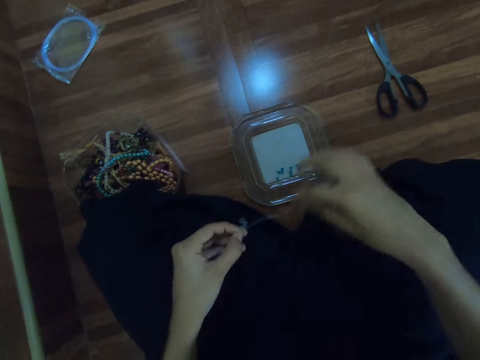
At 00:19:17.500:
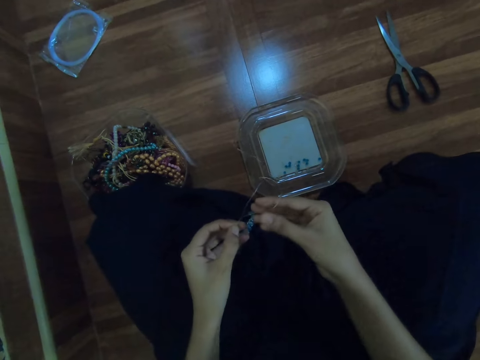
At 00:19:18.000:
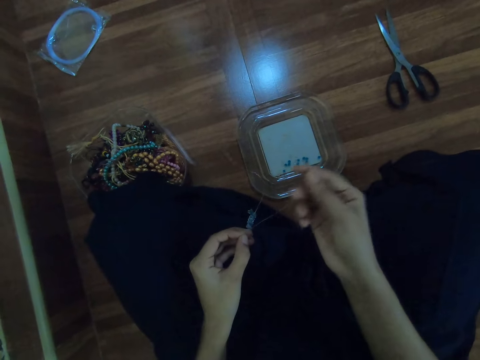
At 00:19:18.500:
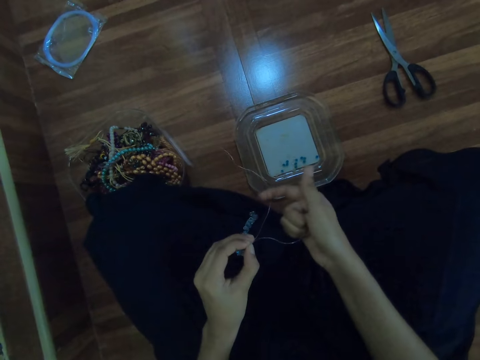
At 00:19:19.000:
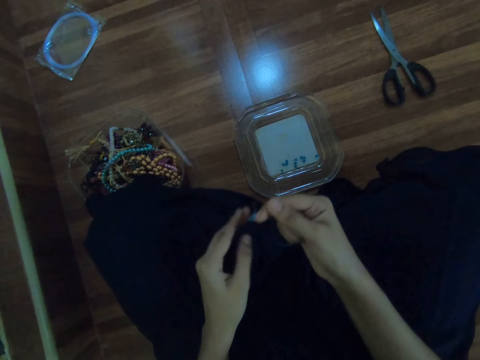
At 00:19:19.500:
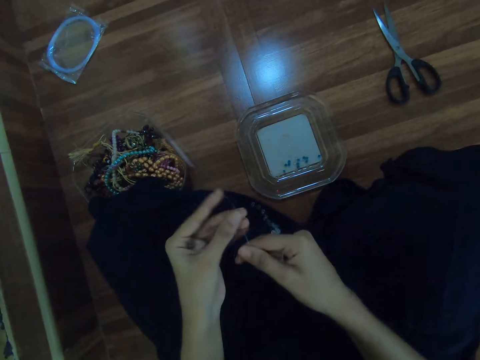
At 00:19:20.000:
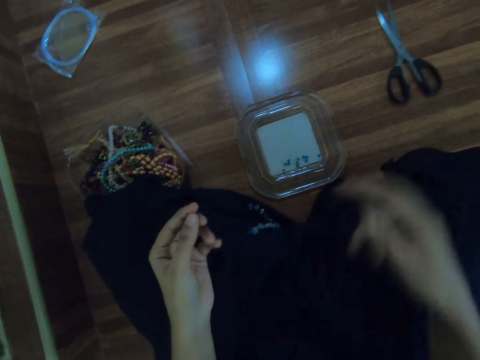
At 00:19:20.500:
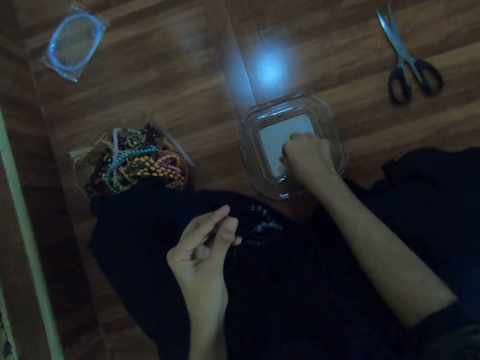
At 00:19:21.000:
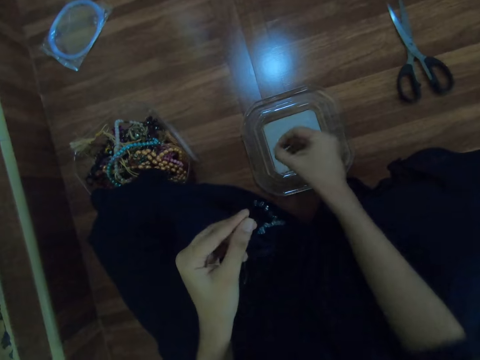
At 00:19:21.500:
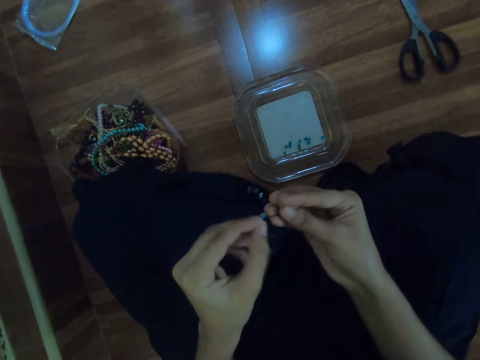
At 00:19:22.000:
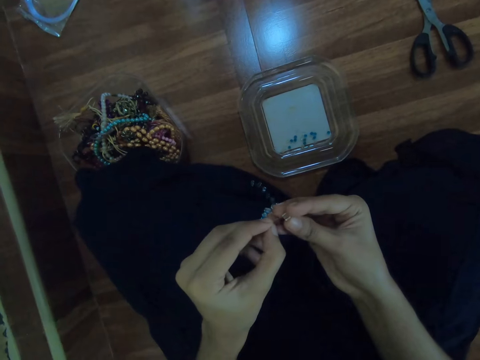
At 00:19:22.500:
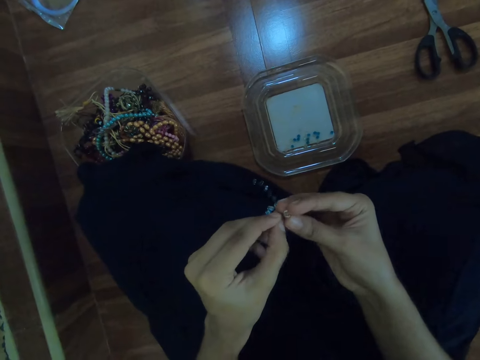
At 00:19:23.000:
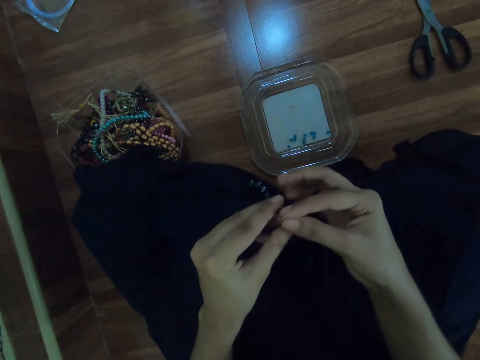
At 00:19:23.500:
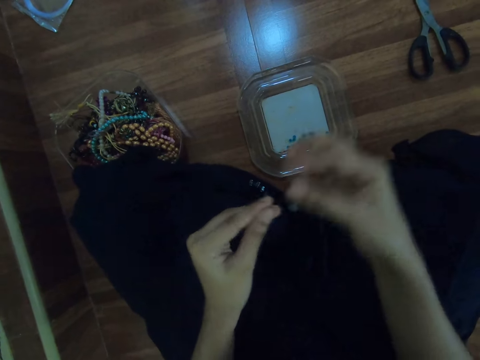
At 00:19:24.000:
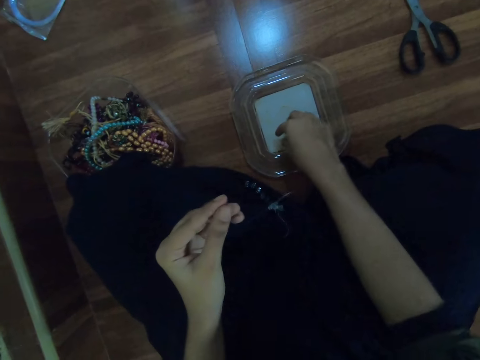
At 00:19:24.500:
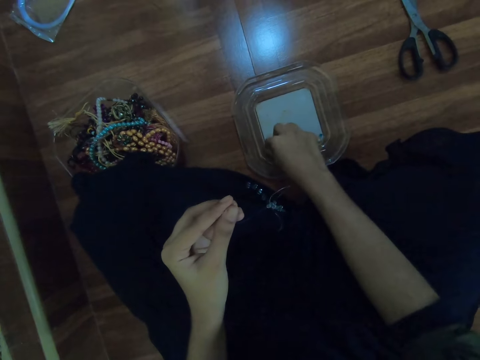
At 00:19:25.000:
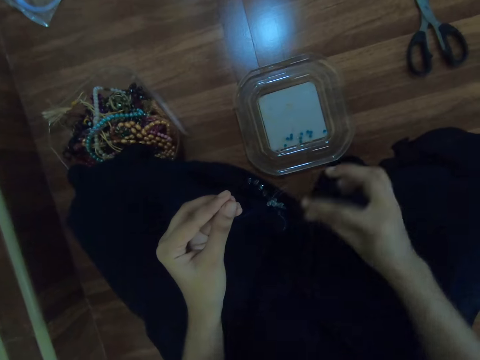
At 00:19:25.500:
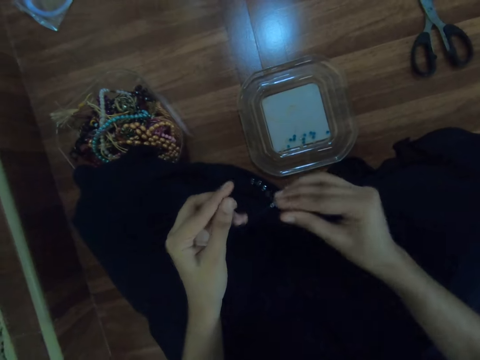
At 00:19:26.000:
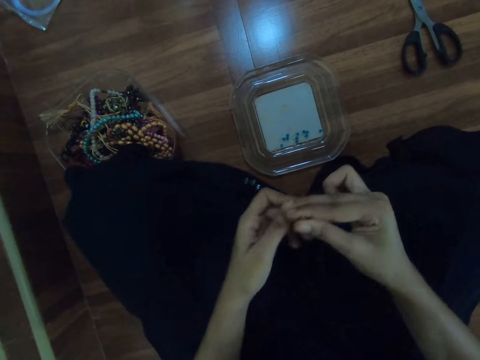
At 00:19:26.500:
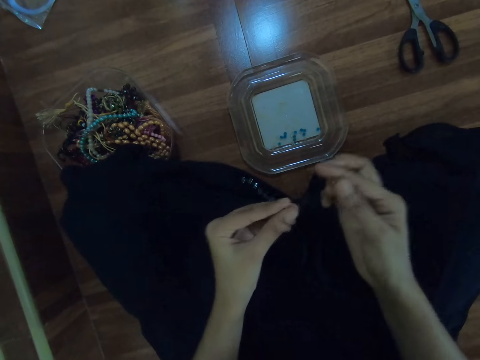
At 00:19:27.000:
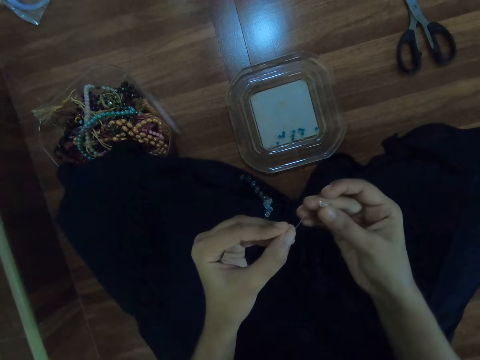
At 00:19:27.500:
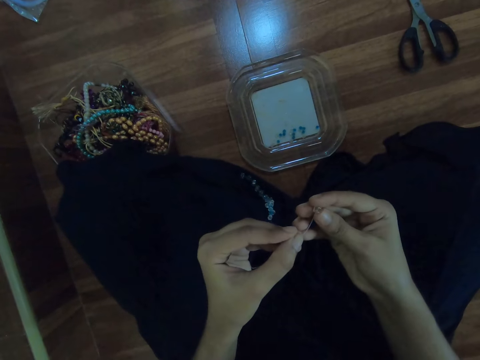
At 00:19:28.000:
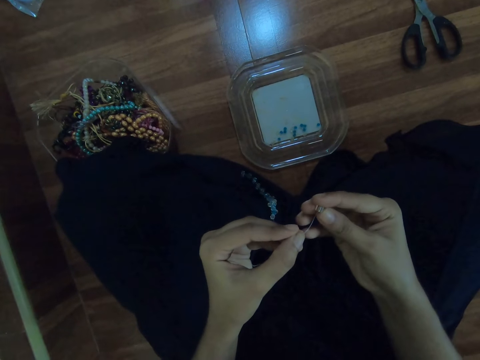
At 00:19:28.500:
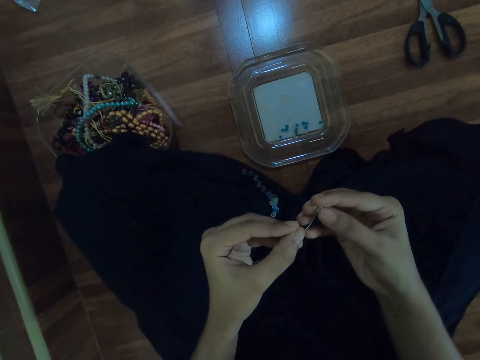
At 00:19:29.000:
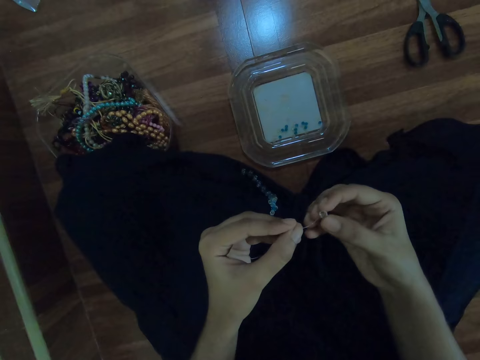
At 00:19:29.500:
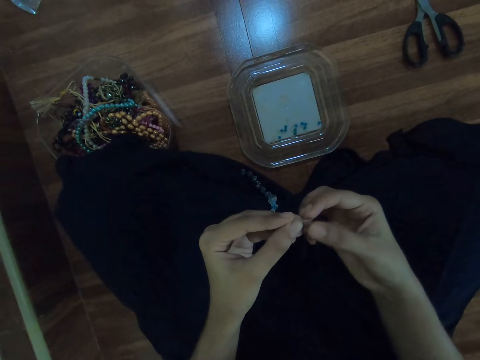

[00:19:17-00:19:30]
The camera wearer picks the bead in the container with her right hand. She inserts the bead in the fishing line with her right hand. She picks the bead in the container with her right hand. She inserts the bead in the fishing line with her right hand.

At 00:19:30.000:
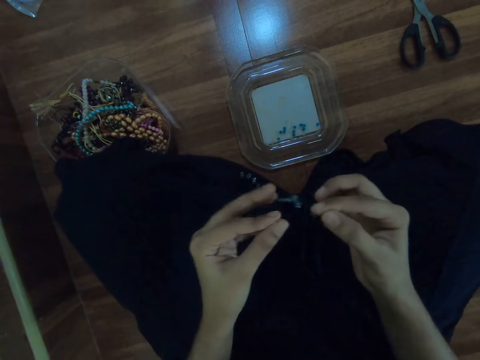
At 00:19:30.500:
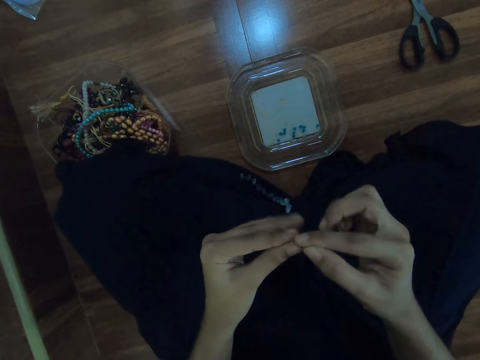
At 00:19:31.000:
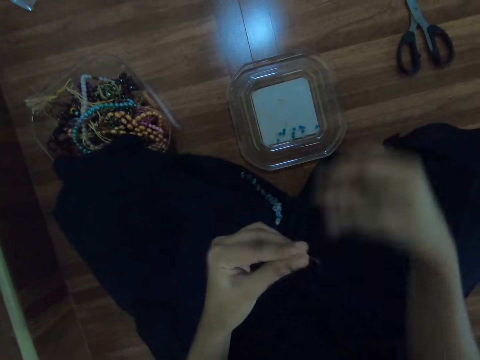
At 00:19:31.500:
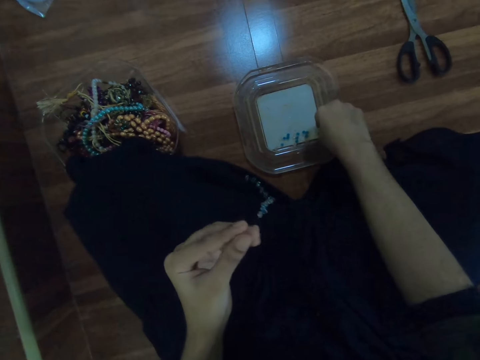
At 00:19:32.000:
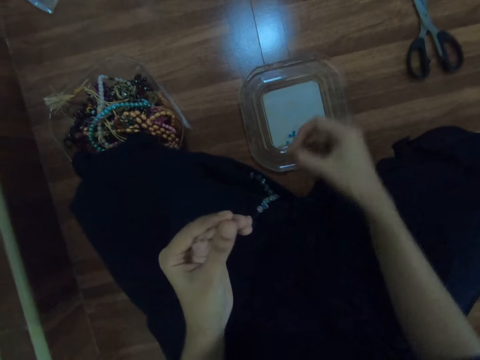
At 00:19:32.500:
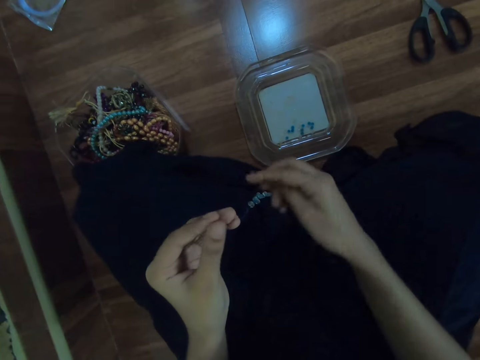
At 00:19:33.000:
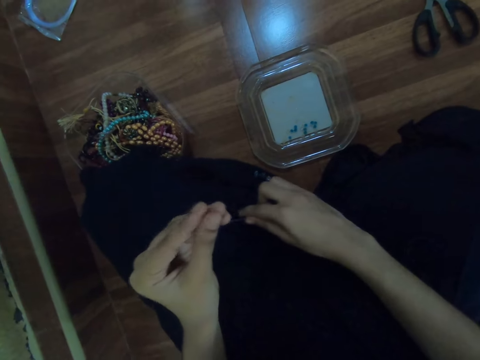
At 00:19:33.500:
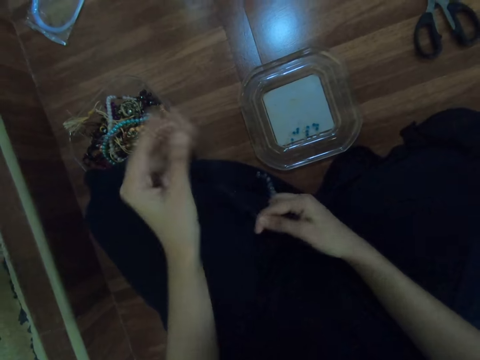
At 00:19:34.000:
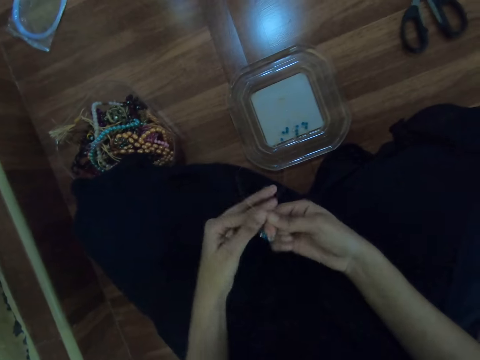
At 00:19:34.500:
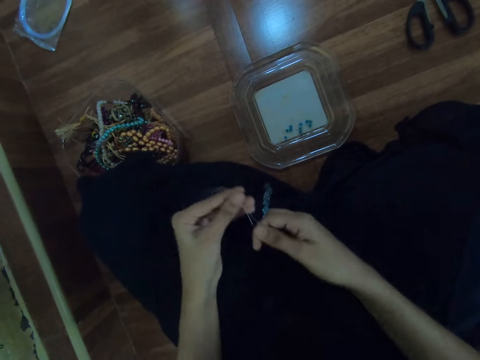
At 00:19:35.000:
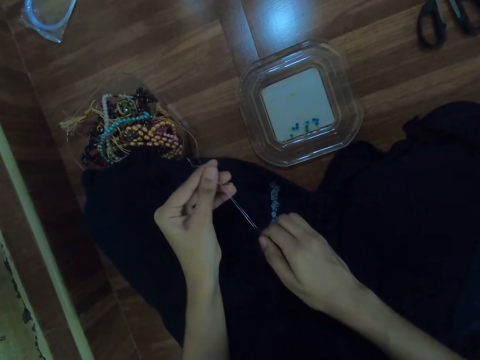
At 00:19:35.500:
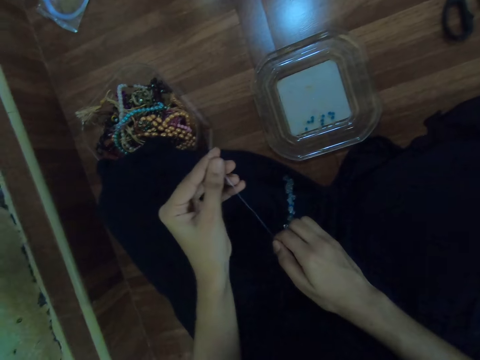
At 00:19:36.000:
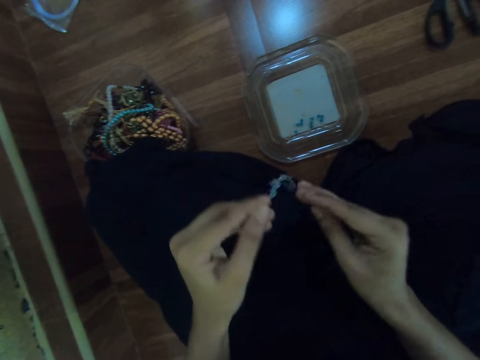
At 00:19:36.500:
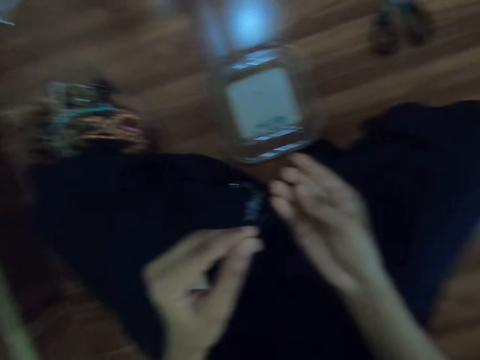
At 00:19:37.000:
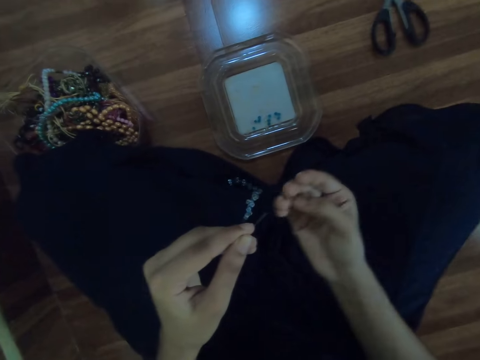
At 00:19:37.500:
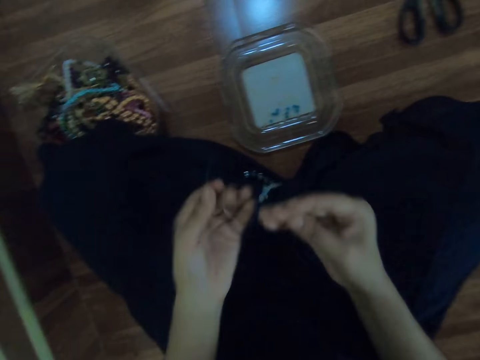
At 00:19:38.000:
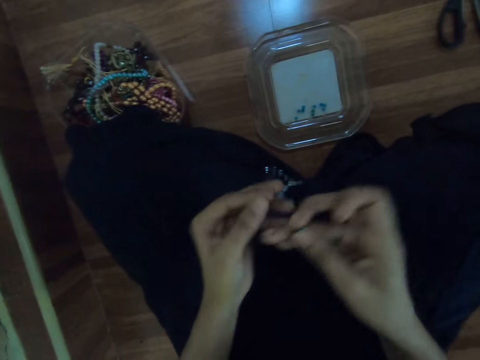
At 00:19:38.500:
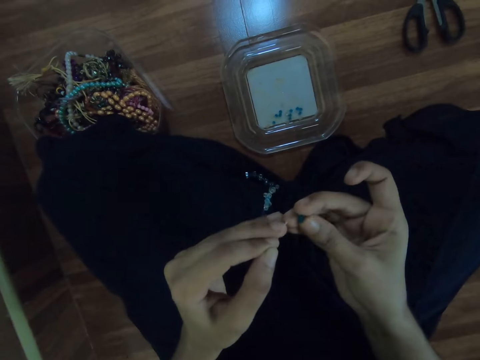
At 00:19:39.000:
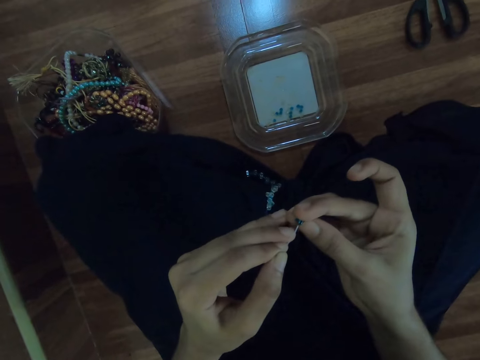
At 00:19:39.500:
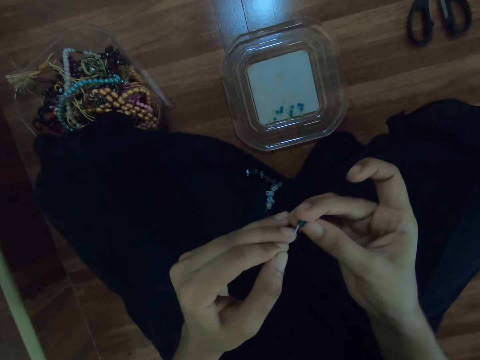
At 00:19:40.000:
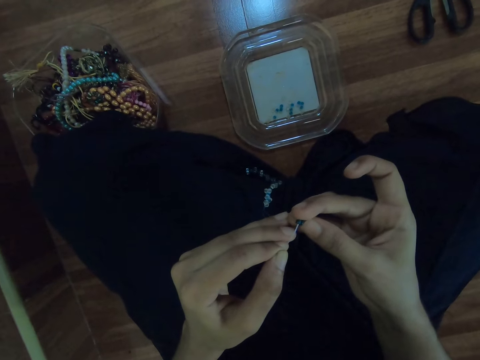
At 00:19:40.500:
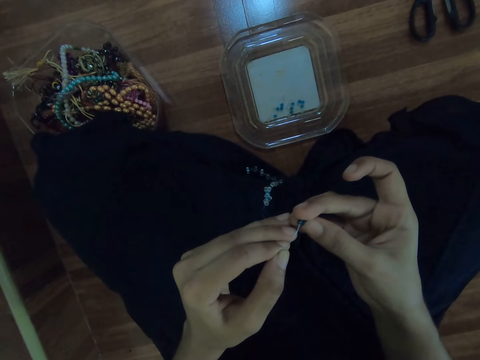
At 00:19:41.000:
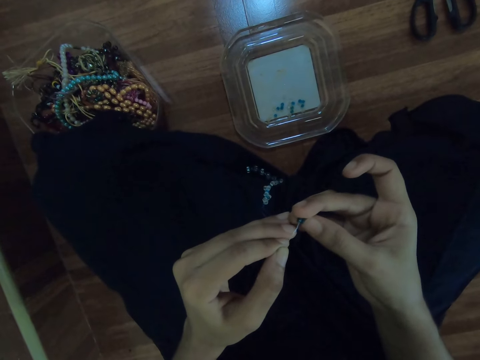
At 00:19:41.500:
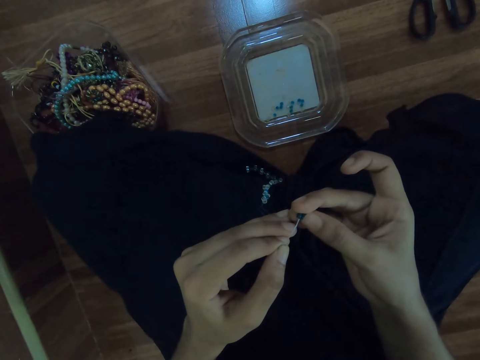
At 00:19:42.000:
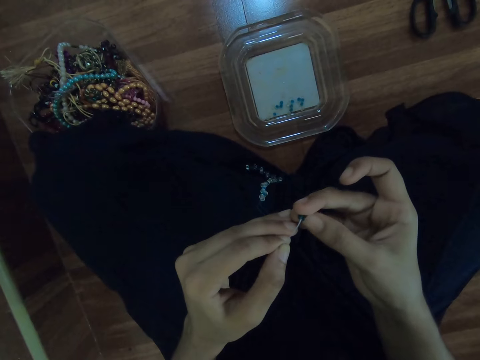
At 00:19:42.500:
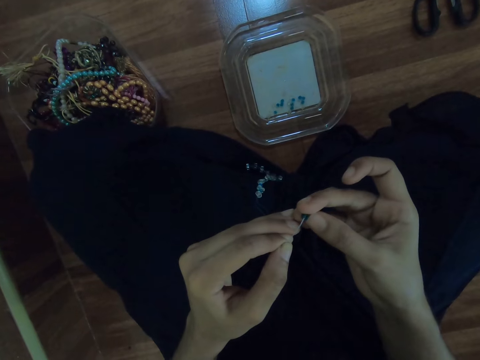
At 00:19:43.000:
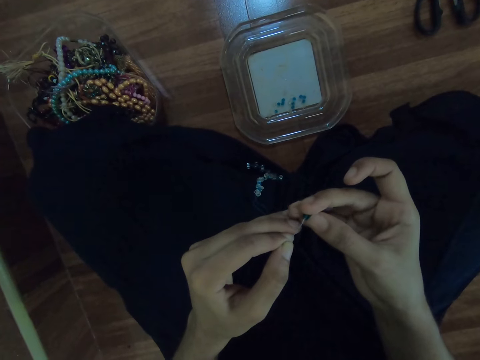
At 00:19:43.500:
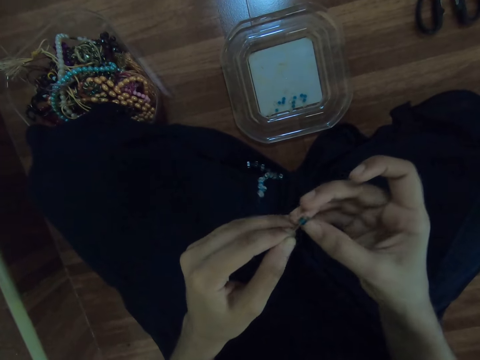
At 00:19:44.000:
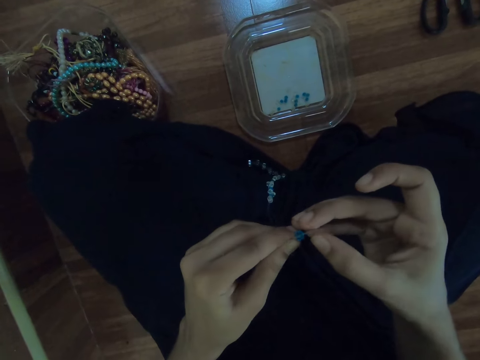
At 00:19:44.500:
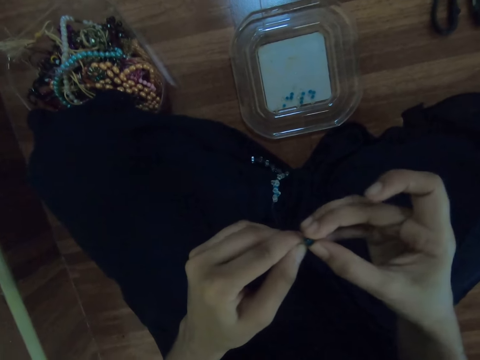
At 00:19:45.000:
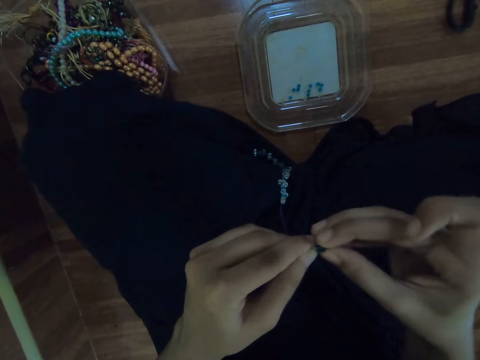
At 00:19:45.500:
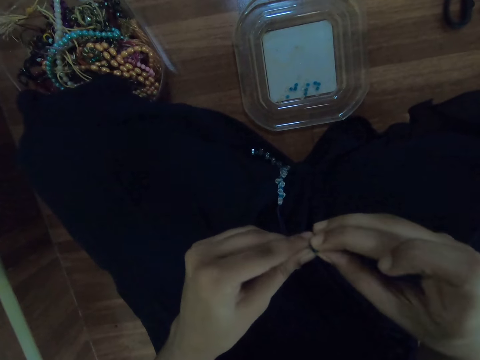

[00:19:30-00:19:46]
The camera wearer picks the bead in the container with her right hand. She stretches the fishing line with both hands. She inserts the bead in the fishing line with her right hand.
